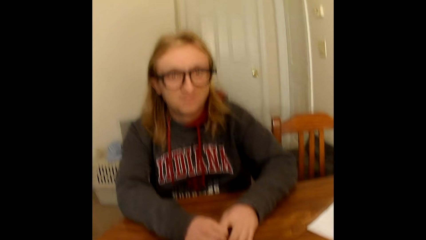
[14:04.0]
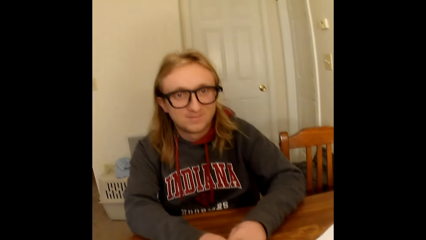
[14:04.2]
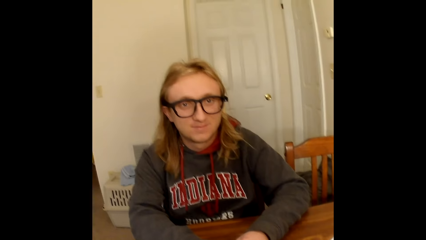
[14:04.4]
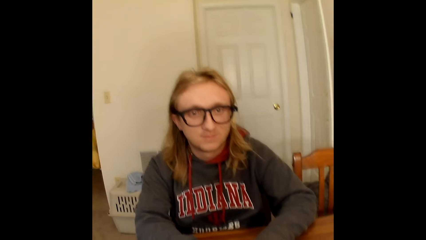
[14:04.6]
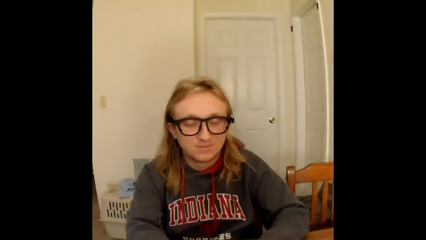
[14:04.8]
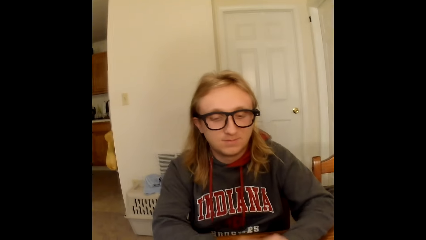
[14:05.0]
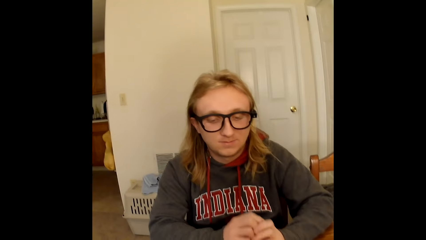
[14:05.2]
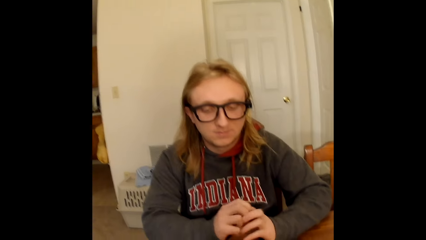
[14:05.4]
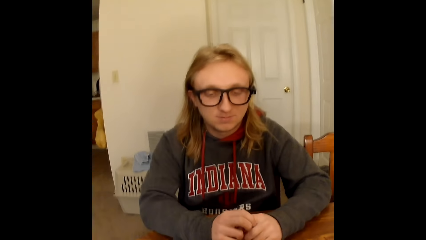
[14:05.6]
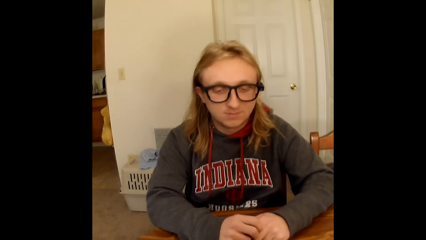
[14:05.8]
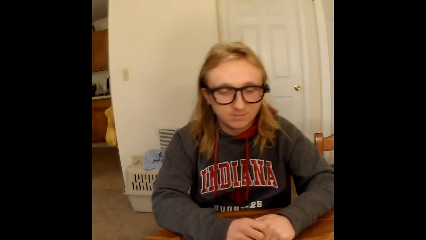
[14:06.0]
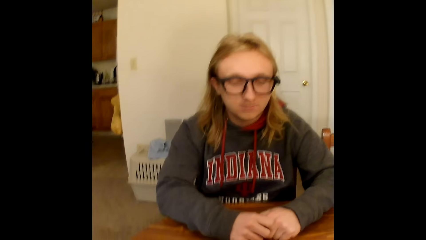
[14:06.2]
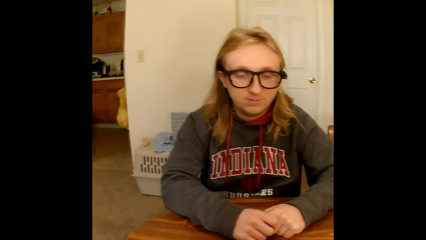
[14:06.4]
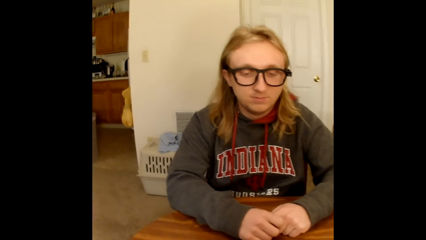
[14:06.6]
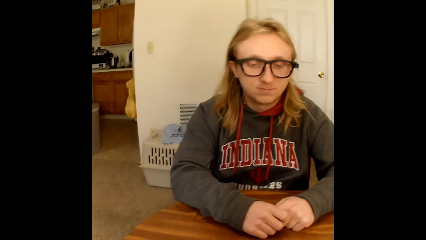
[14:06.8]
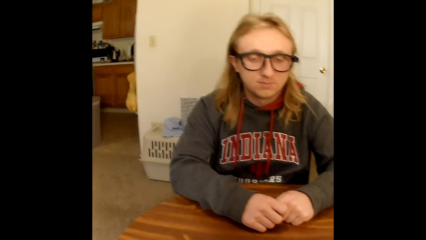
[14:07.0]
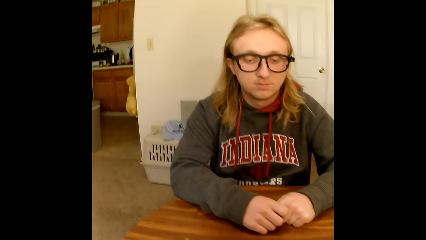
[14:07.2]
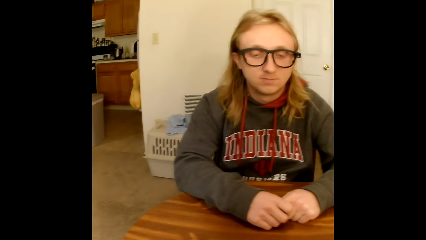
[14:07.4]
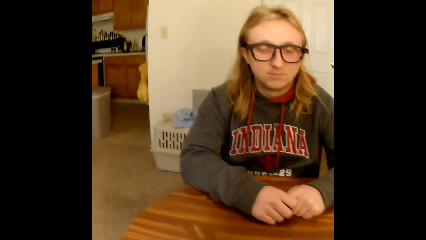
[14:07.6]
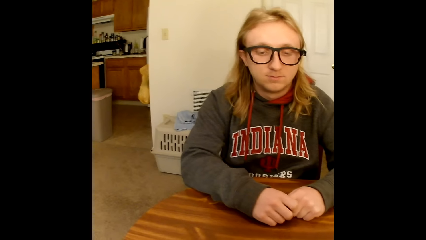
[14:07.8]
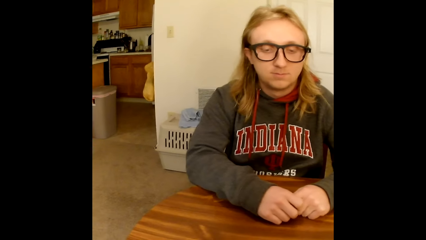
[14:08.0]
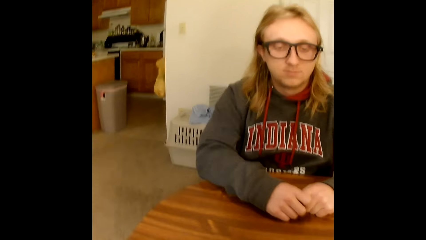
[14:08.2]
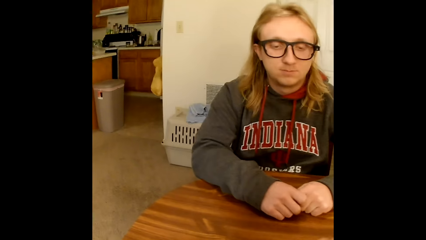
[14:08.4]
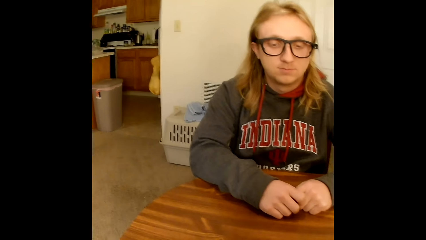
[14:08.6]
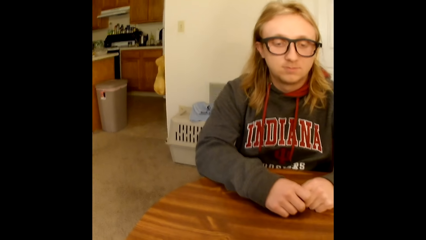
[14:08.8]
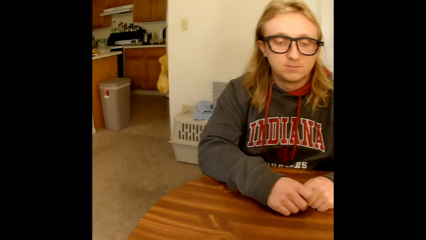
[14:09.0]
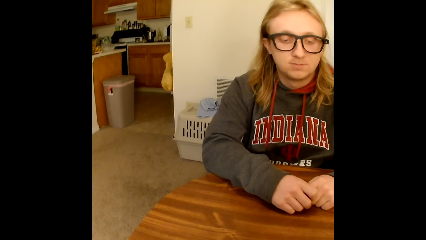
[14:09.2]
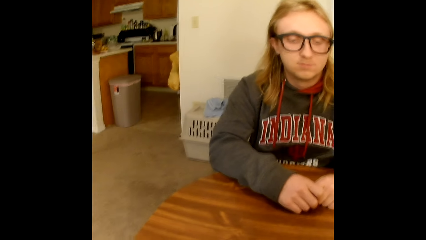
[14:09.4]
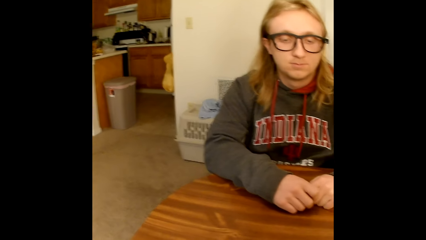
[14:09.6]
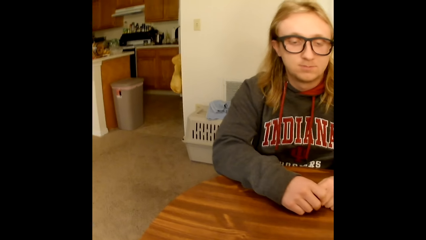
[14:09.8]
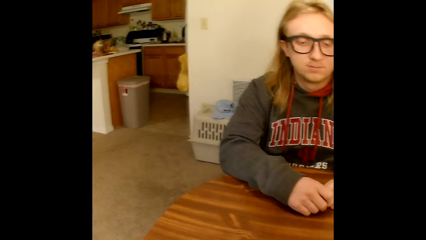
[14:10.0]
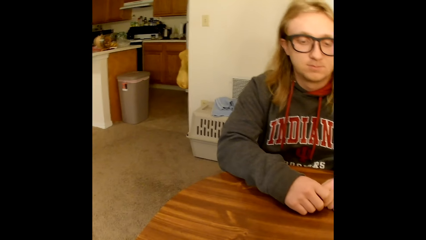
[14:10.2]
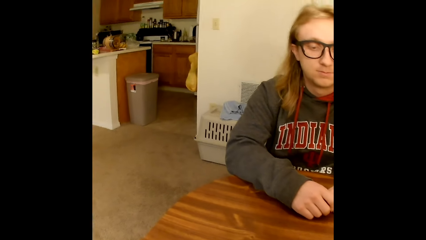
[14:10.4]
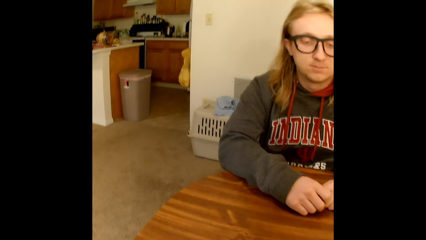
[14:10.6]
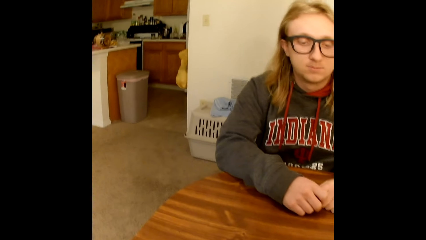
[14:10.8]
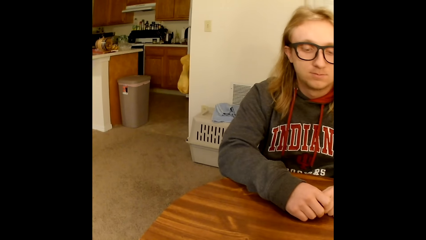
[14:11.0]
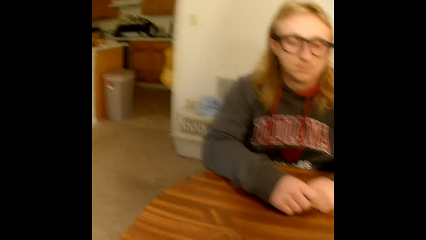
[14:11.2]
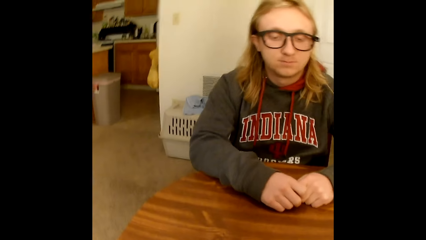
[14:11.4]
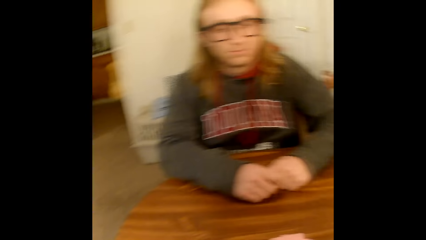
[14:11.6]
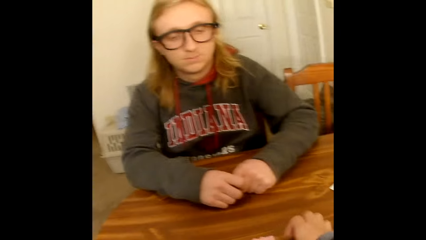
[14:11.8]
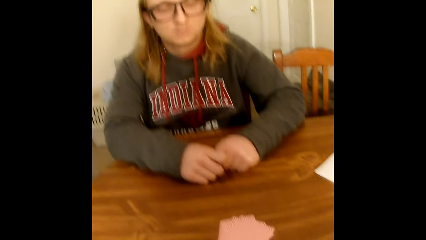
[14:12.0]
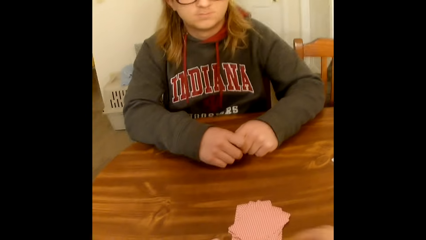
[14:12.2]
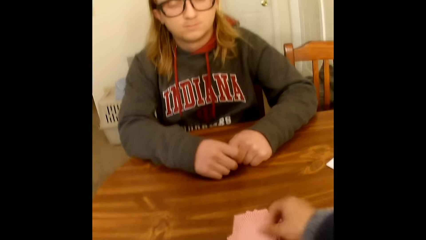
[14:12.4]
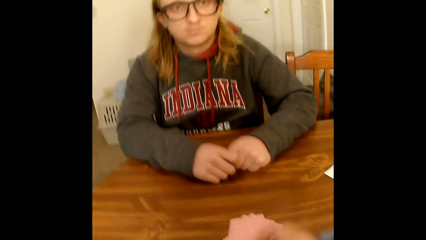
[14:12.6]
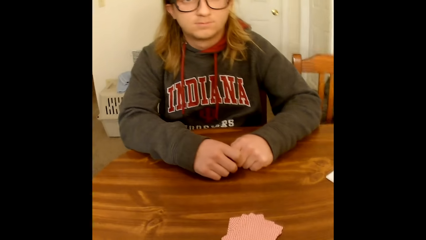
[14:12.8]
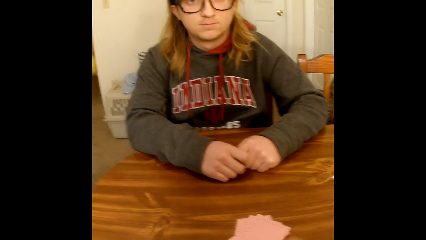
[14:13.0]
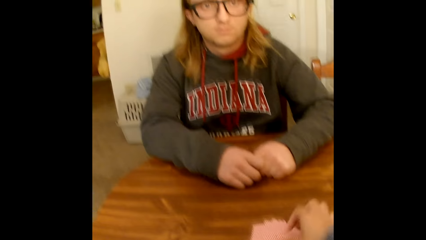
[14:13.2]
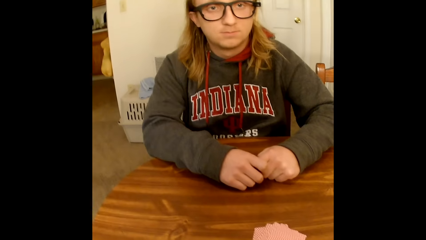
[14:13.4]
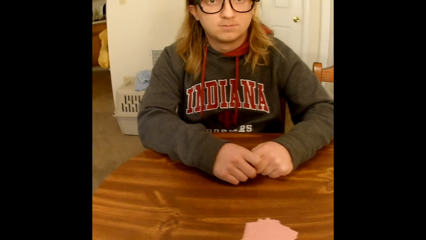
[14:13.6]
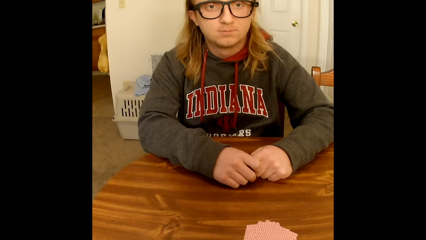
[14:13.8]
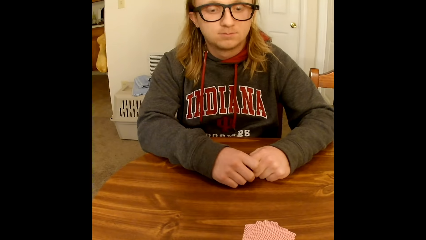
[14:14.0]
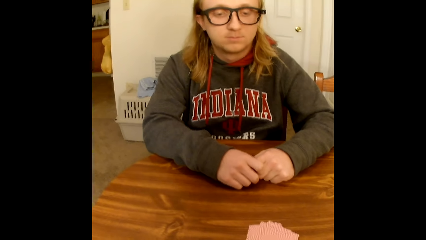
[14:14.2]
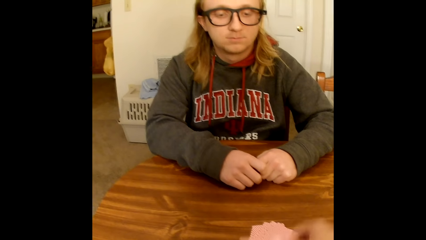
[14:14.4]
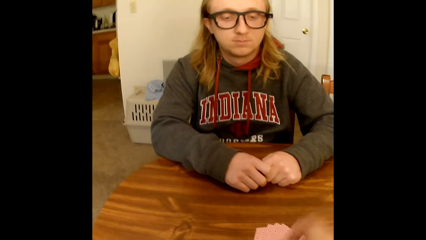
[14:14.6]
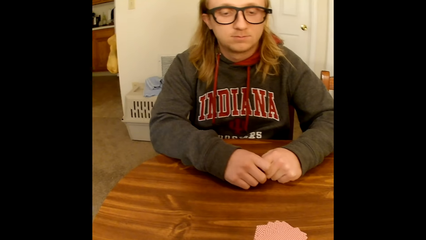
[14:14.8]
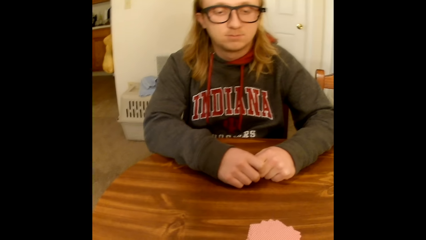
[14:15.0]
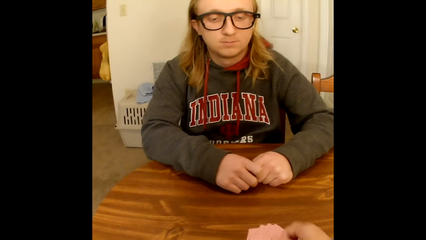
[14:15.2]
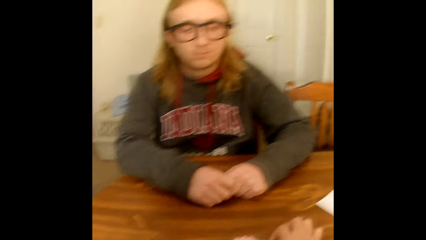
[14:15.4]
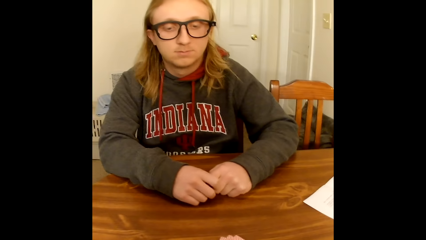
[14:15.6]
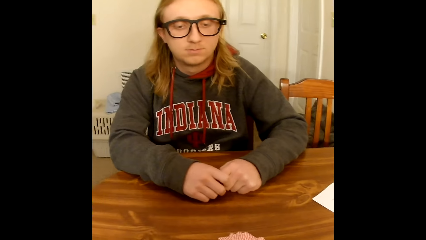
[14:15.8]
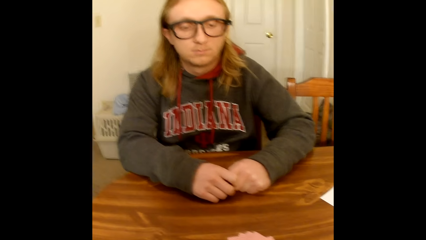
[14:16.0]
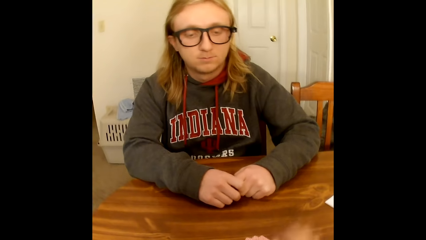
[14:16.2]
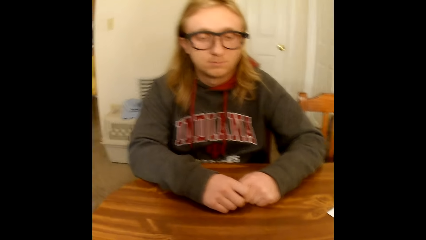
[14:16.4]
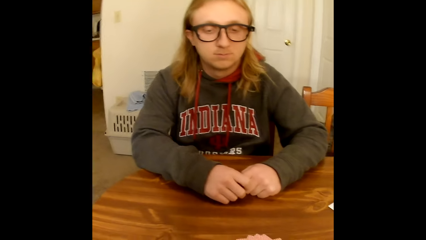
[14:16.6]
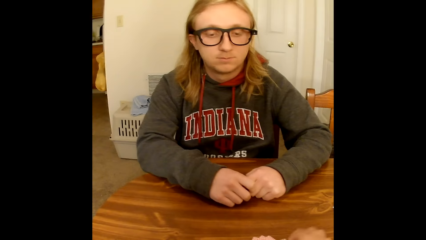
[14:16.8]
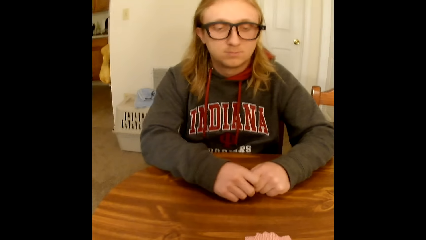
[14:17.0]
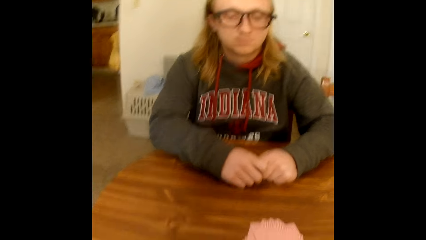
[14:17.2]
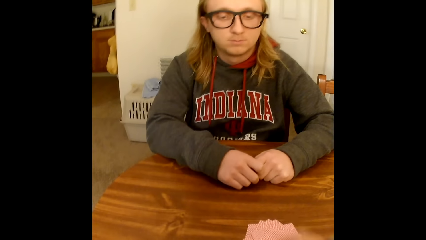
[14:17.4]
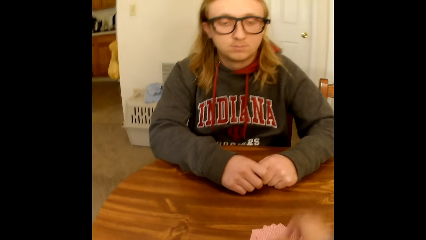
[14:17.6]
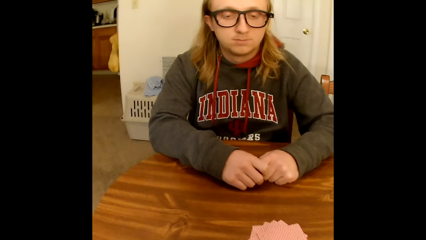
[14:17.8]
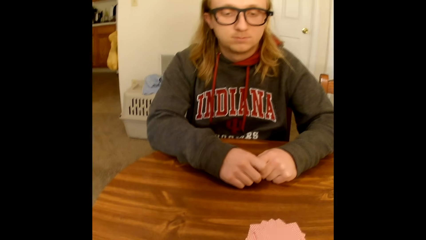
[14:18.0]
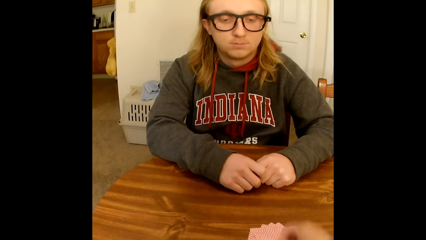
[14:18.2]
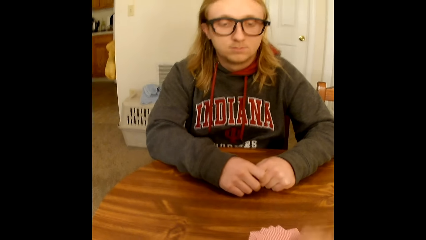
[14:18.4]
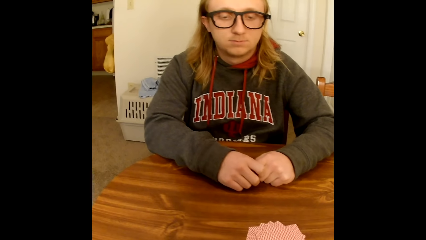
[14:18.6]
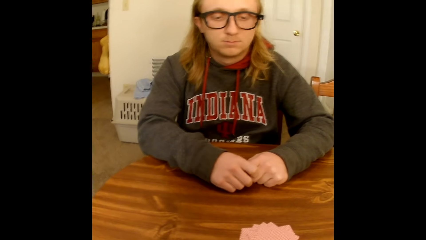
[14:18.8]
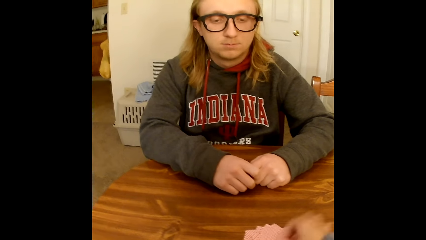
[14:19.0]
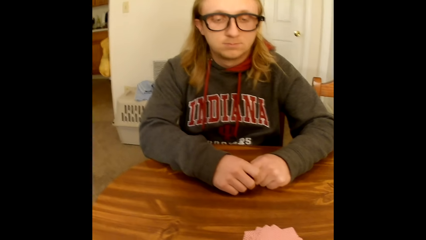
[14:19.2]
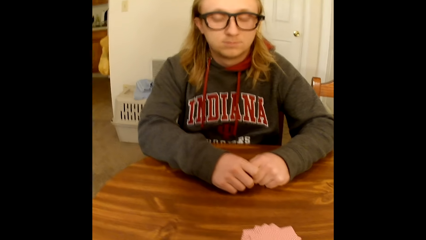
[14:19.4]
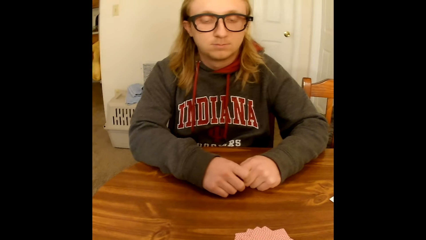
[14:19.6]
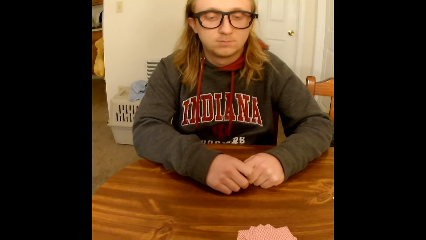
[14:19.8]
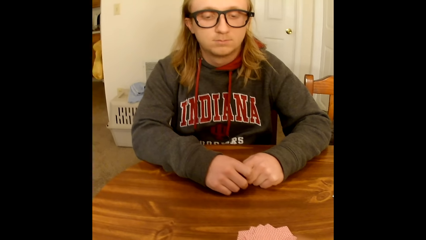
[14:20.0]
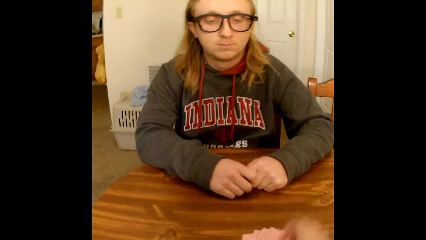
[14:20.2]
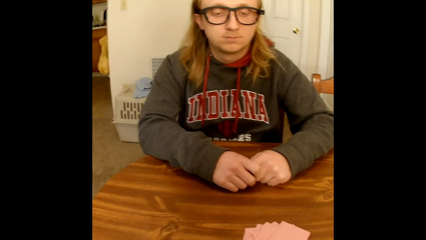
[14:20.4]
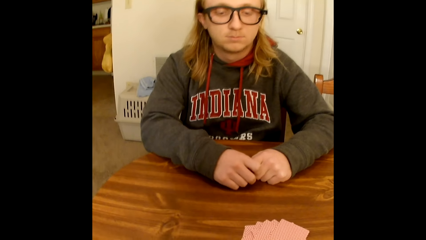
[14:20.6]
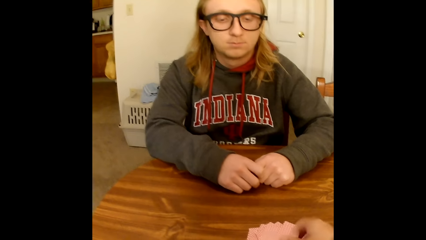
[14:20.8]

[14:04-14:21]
The man drops his hands locked together on the table. The man looks at the cards. The camera wearer puts the cards on the table. He places some cards on the table with his right hand.
